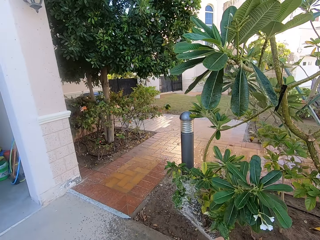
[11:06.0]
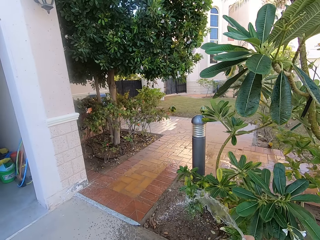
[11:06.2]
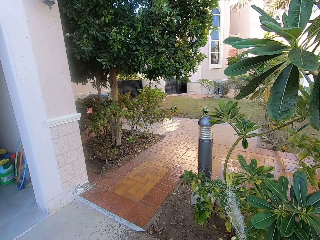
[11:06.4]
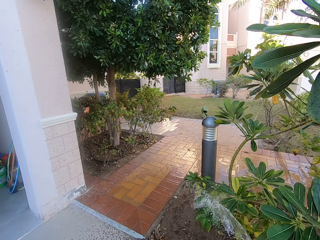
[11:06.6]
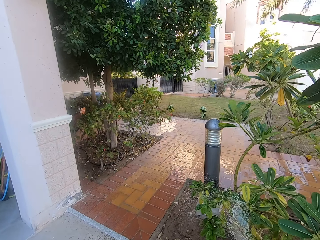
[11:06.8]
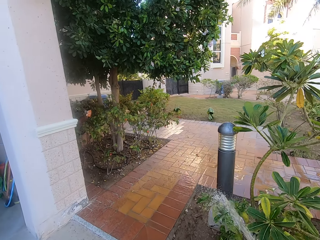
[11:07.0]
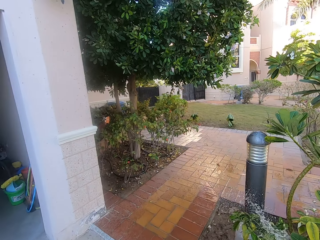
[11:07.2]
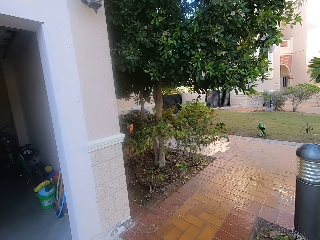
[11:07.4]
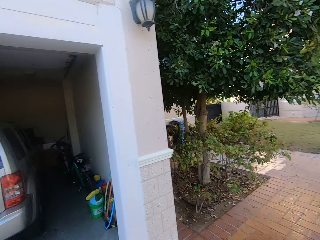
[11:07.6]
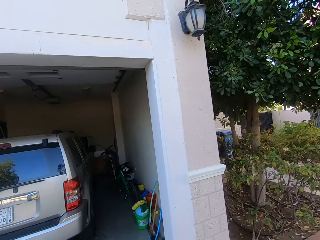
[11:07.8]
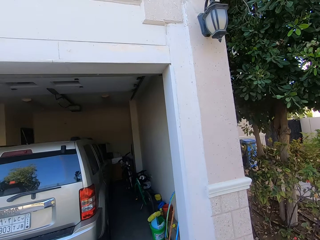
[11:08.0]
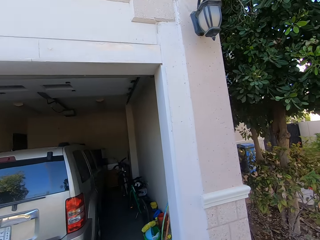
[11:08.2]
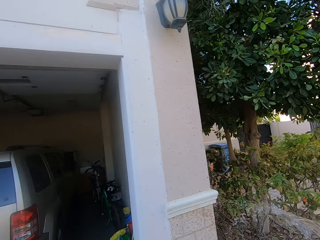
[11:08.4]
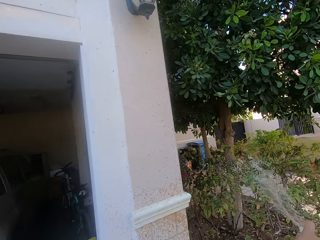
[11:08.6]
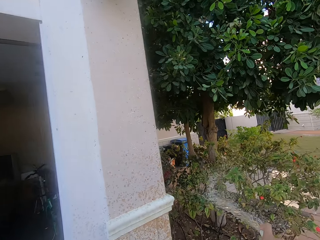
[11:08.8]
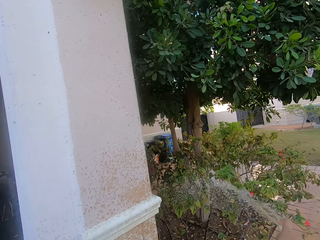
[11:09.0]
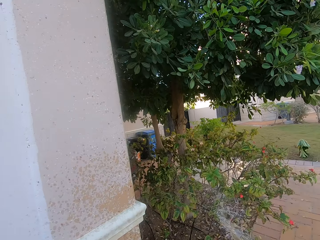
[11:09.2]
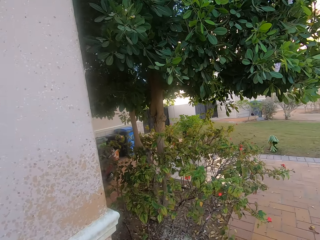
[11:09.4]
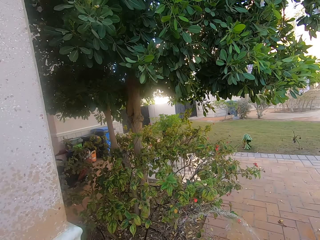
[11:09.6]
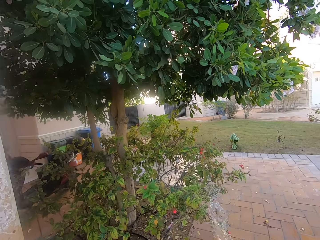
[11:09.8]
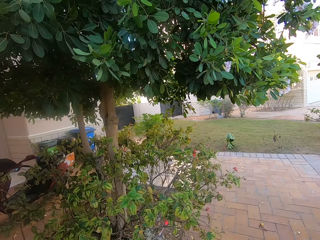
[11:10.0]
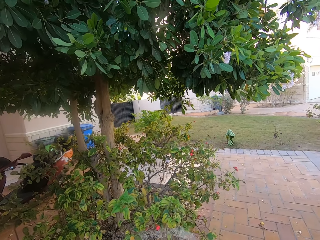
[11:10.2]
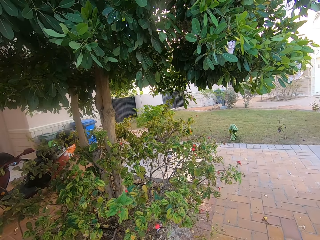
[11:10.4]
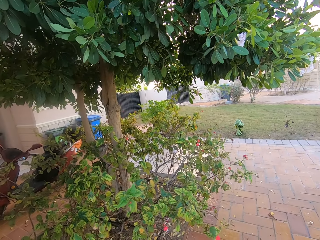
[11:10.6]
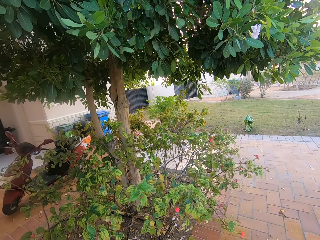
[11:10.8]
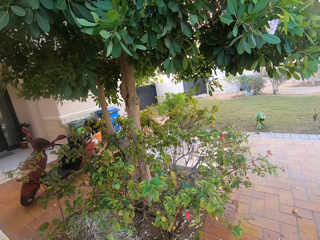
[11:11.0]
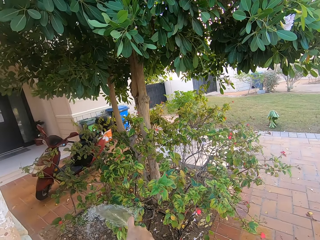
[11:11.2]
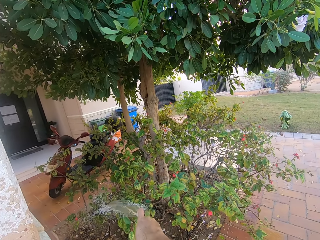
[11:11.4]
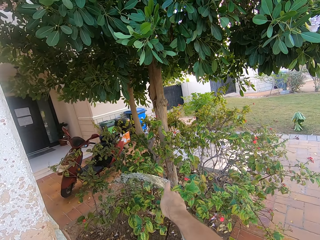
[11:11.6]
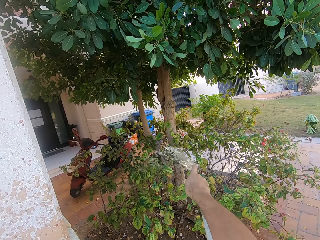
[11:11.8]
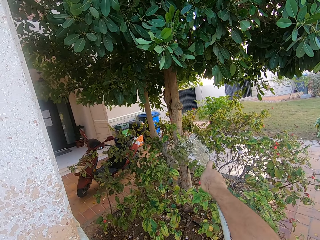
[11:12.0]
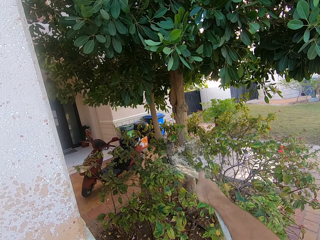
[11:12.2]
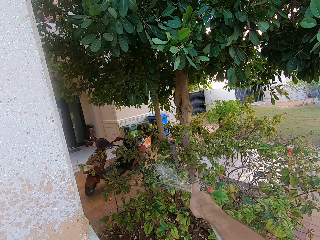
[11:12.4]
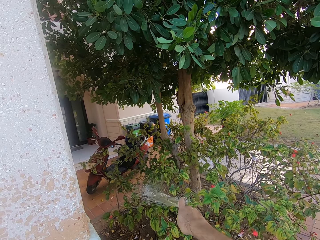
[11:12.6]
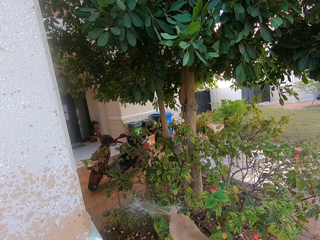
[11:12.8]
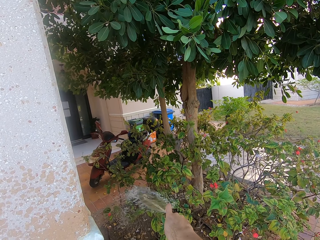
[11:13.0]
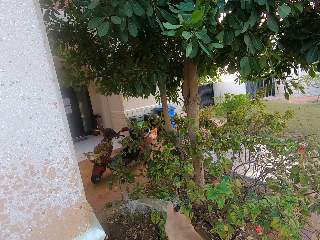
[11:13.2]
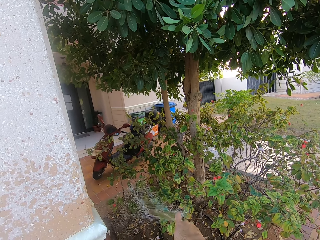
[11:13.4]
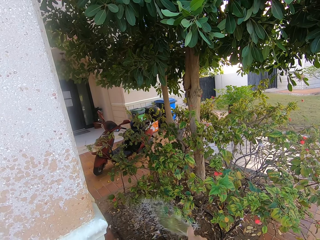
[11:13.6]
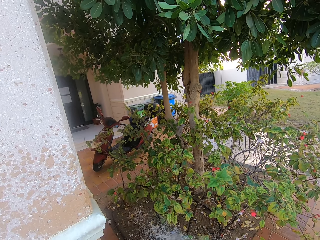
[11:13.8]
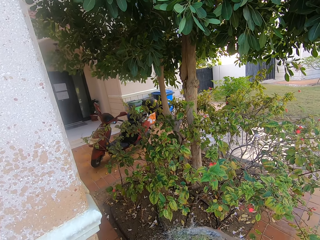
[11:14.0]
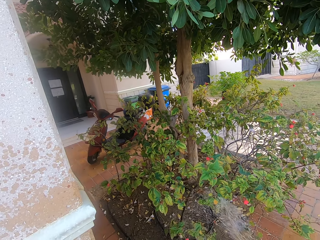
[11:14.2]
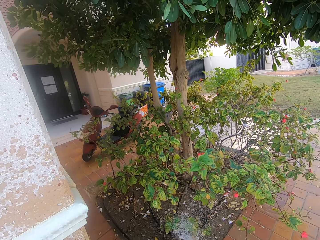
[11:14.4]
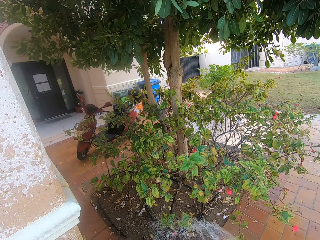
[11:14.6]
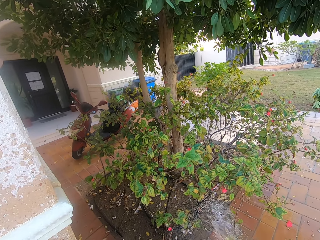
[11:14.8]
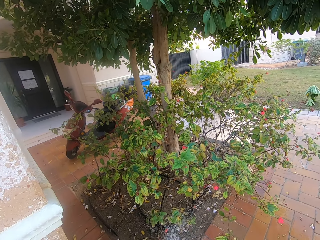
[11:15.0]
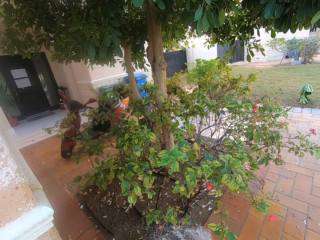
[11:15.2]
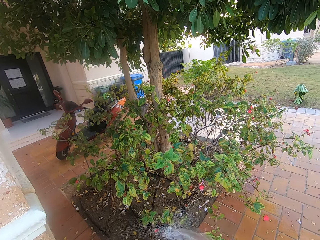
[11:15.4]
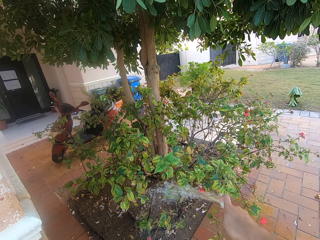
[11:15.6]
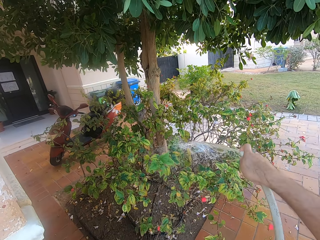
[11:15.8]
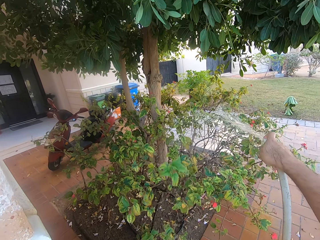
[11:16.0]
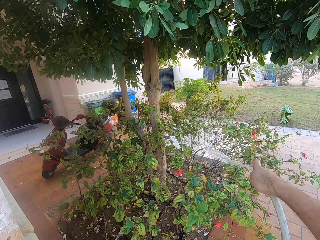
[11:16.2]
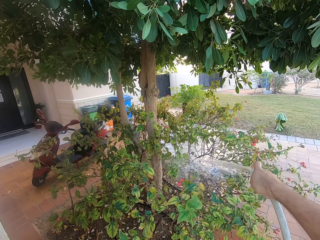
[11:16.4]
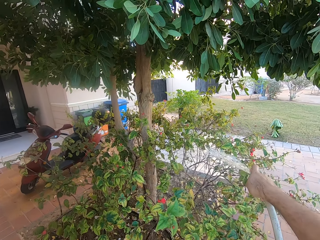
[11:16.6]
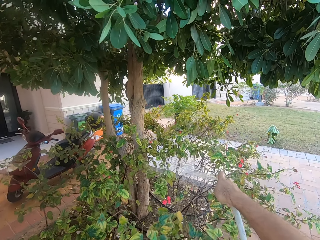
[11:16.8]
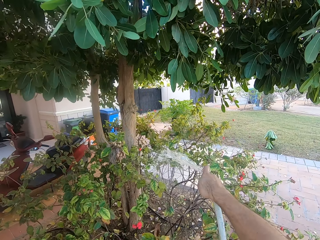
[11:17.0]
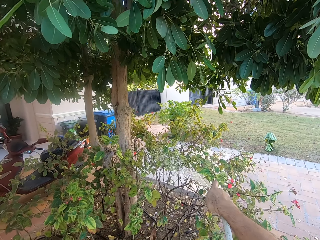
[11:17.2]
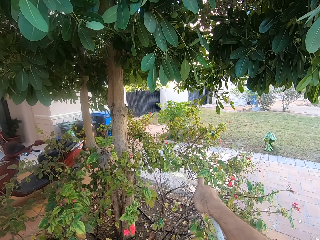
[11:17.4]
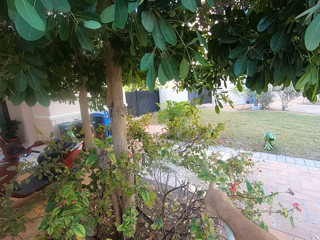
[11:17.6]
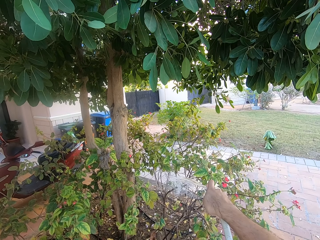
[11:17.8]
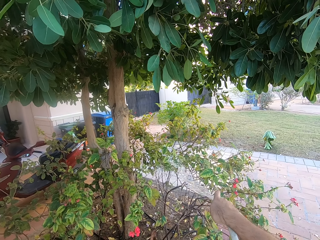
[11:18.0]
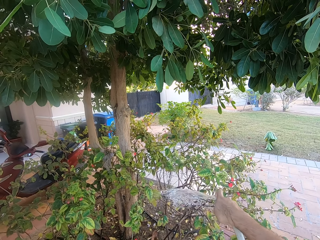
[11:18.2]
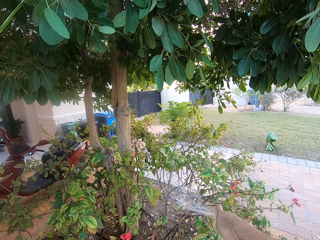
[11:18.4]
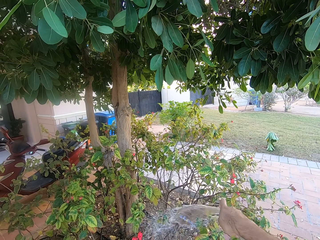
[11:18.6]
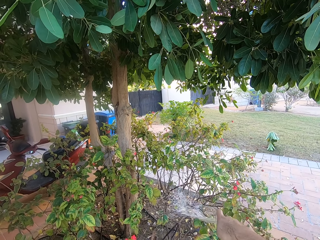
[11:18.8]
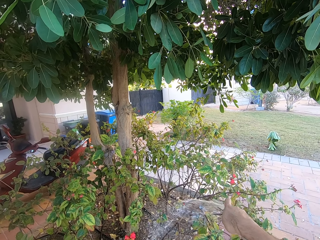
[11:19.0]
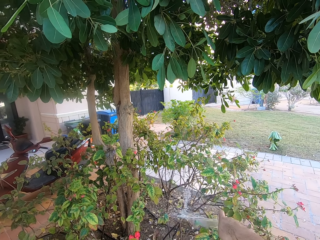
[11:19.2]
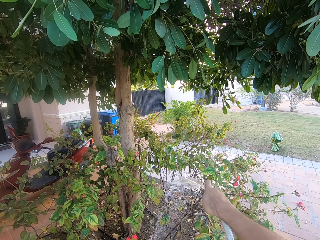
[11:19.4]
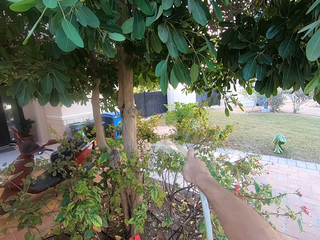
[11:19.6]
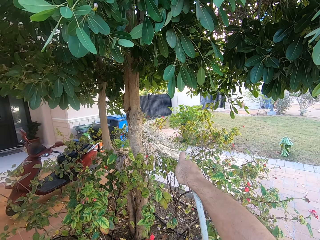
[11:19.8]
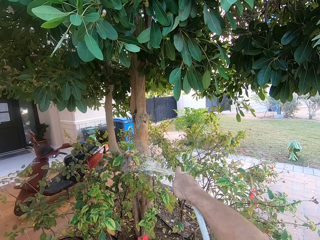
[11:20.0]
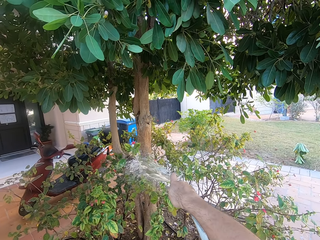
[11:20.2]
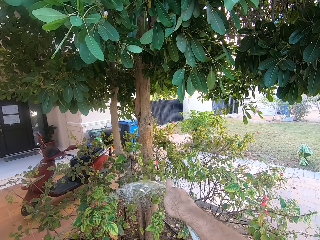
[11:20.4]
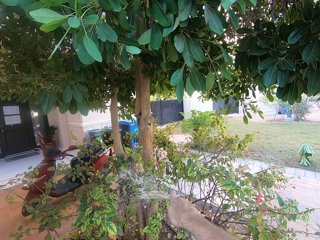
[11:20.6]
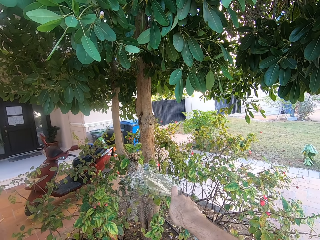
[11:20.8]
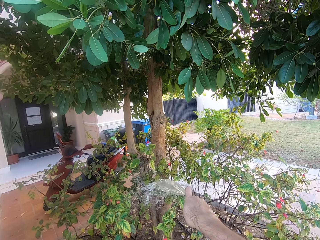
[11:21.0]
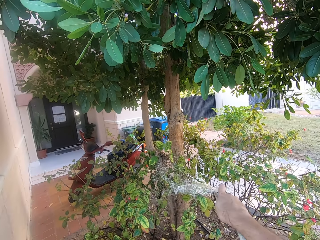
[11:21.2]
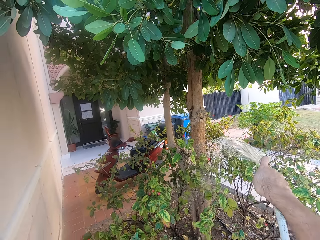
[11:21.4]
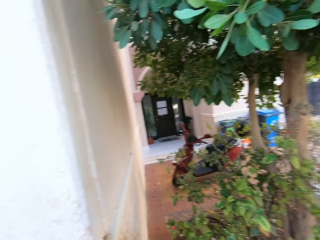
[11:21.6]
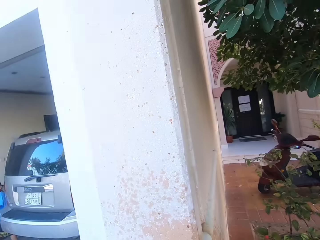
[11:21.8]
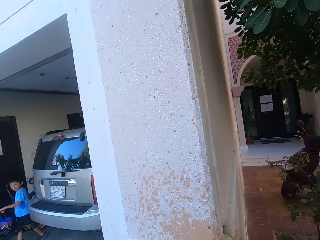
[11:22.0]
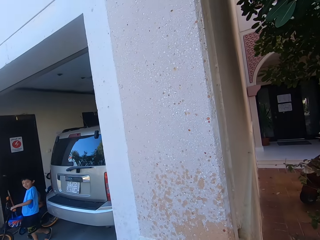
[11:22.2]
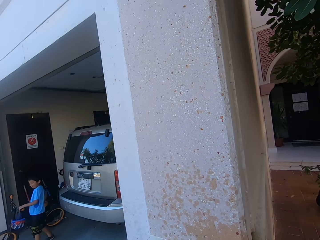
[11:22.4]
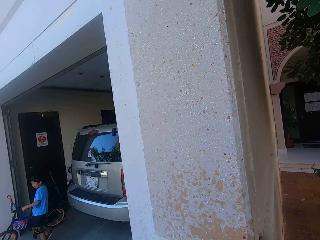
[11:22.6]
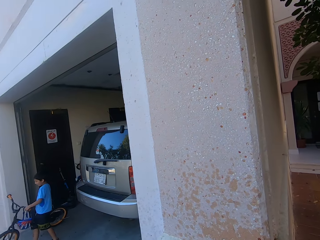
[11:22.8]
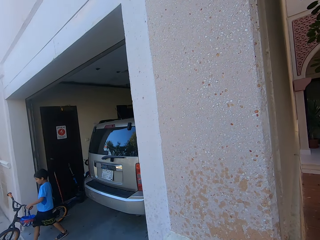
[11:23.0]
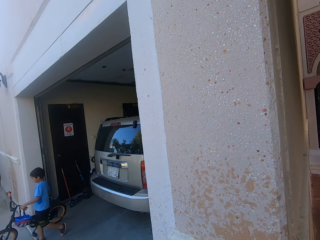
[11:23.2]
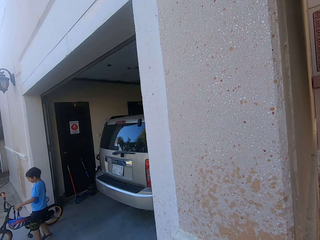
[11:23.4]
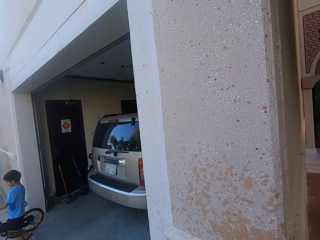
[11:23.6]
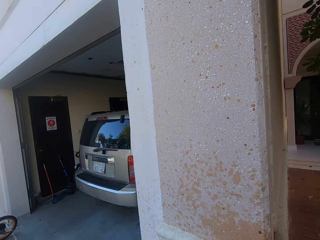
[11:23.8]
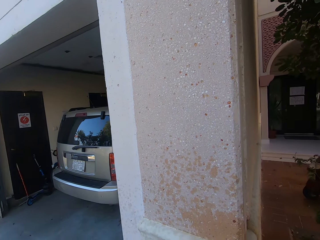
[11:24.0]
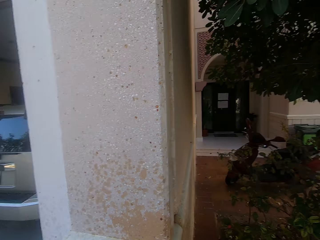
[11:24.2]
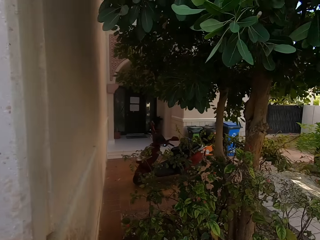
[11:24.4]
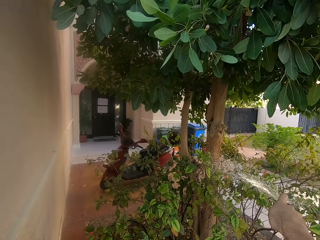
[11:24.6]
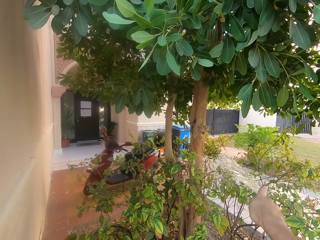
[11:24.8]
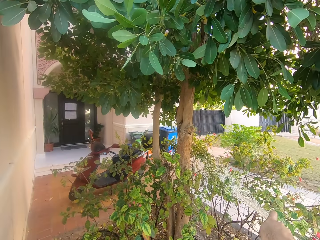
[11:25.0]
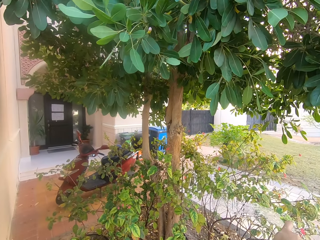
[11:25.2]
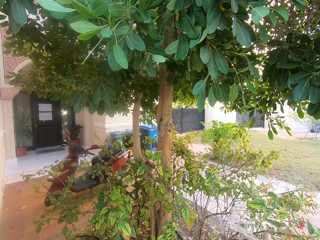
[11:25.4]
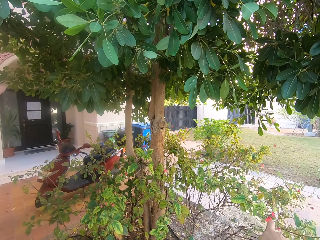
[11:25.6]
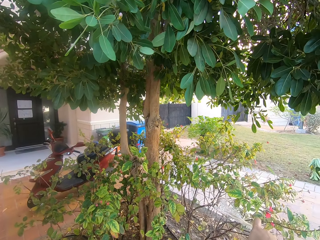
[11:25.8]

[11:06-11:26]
The camera wearer looks at the garage. They turn around the veranda. A child exits with a bicycle. The camera wearer looks at the child with the bicycle. They water the plants.

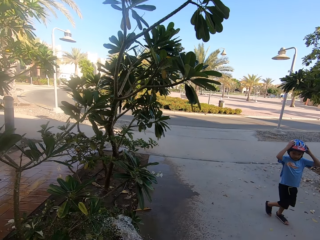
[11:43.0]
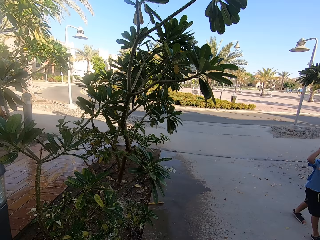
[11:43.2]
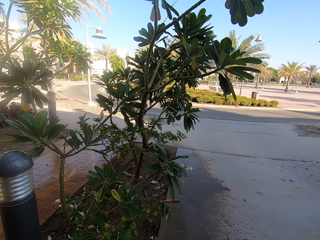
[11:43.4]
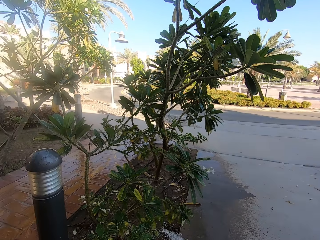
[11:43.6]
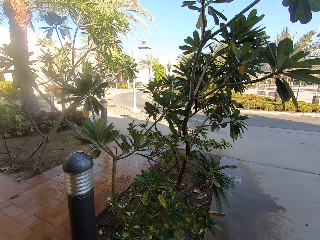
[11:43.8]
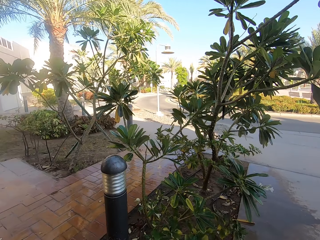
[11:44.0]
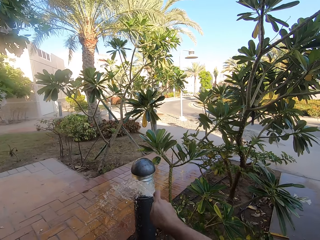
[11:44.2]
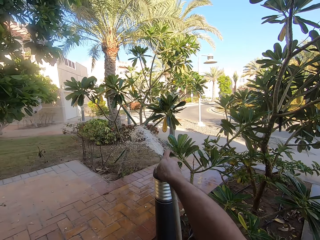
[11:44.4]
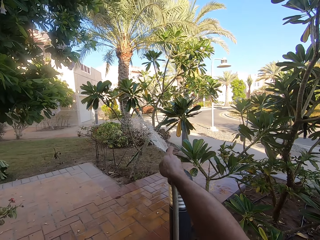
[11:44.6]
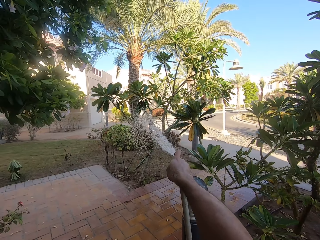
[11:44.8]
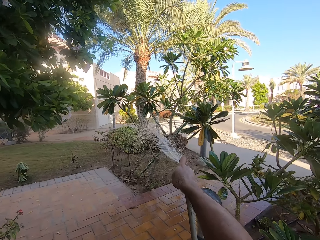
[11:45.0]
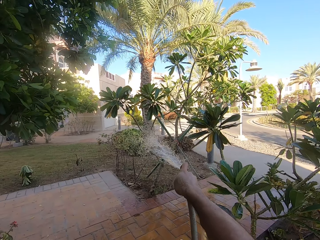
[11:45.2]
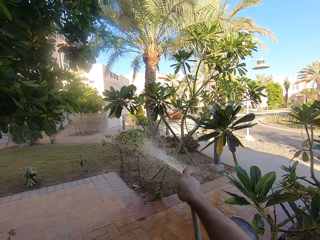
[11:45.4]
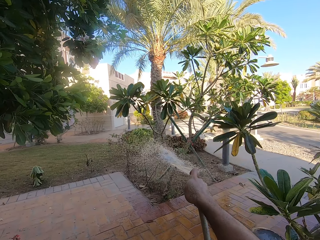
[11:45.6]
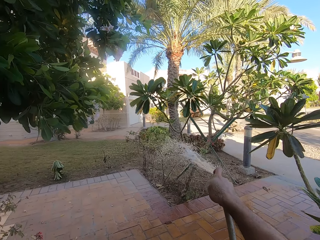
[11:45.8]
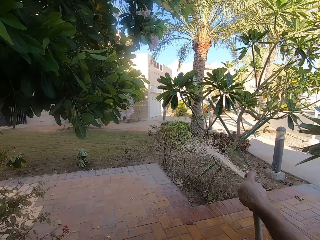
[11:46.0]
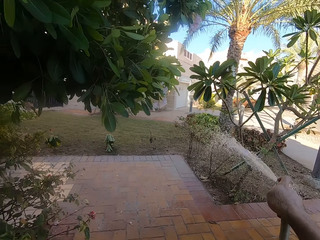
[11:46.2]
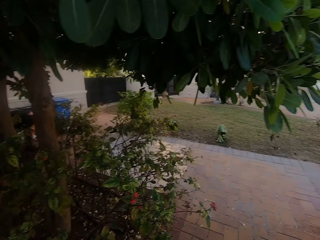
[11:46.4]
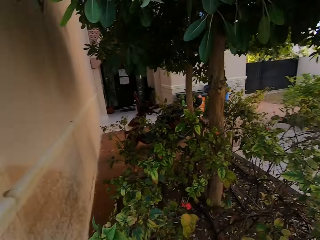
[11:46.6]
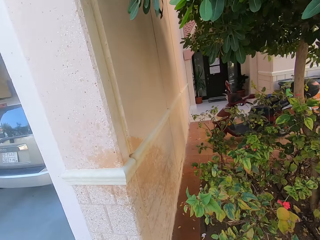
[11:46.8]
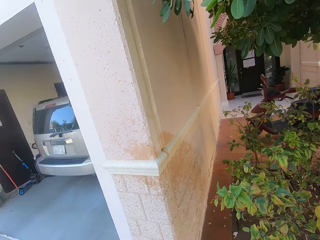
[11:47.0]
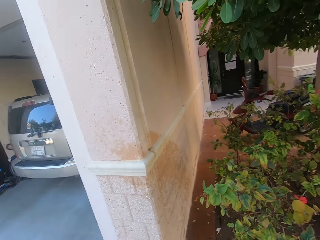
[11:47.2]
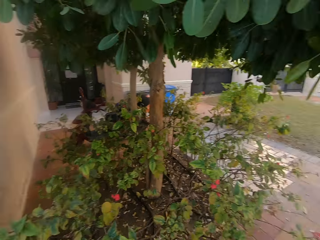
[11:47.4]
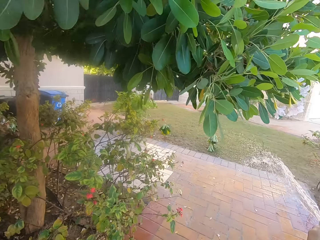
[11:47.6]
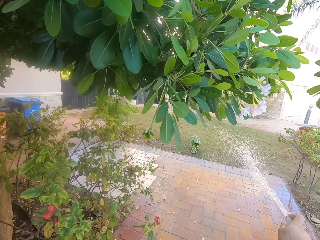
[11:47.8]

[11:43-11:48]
The camera wearer waters the plants. They turn behind.
